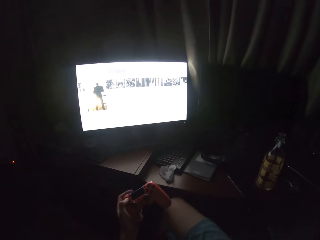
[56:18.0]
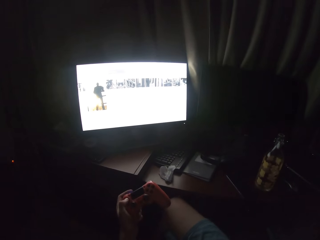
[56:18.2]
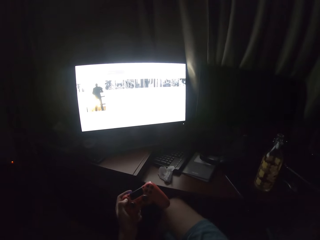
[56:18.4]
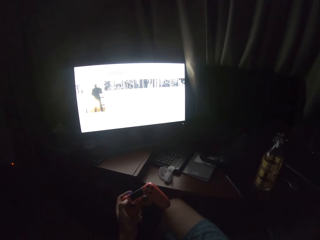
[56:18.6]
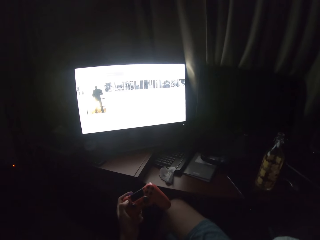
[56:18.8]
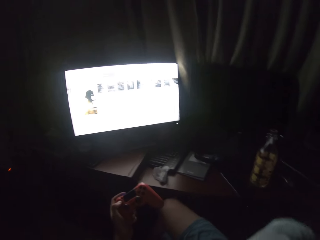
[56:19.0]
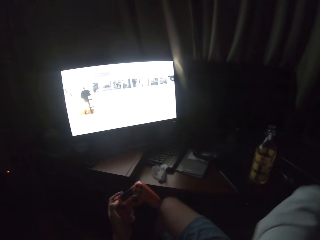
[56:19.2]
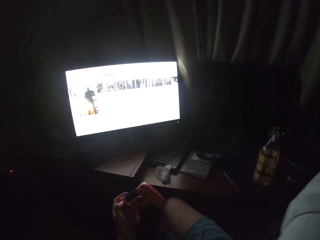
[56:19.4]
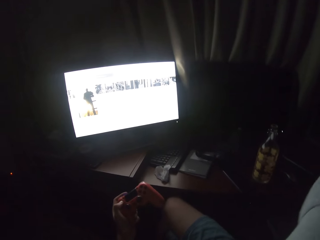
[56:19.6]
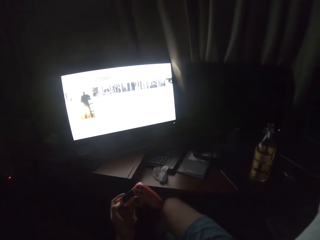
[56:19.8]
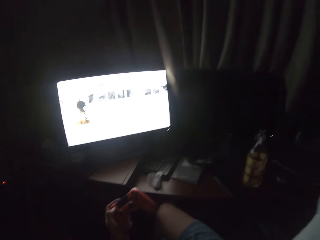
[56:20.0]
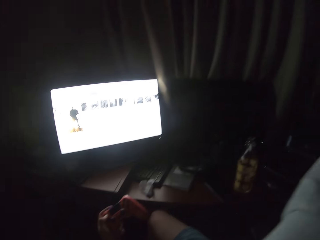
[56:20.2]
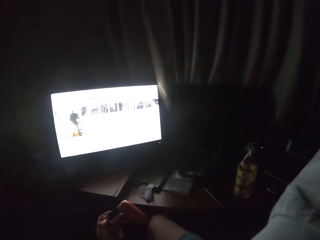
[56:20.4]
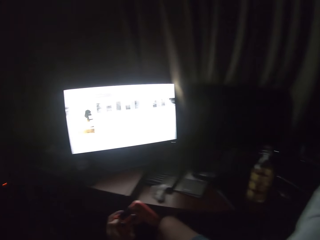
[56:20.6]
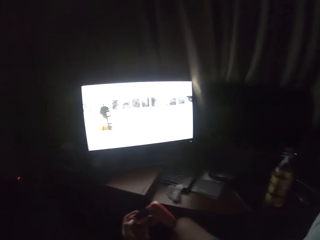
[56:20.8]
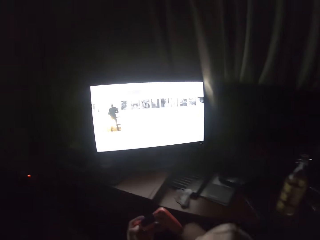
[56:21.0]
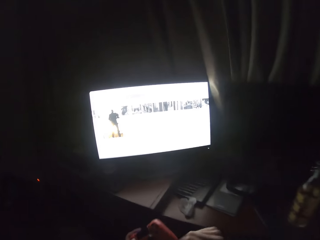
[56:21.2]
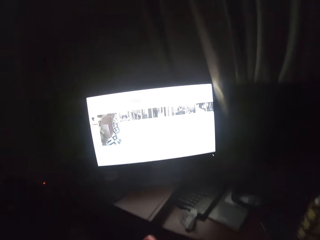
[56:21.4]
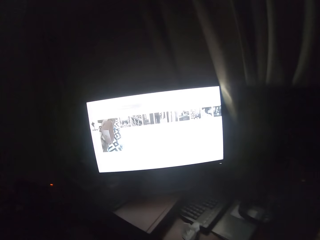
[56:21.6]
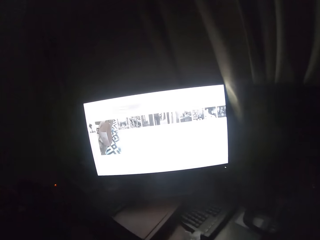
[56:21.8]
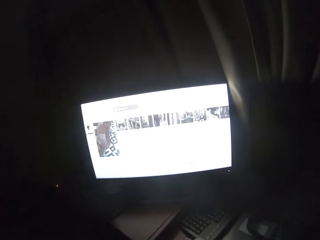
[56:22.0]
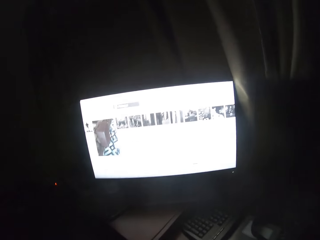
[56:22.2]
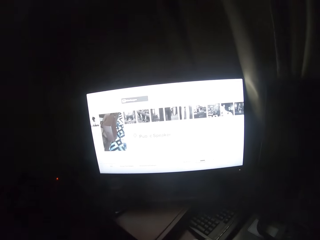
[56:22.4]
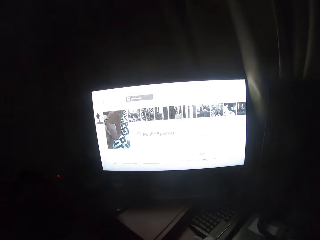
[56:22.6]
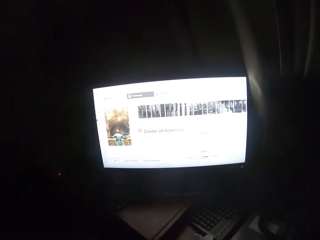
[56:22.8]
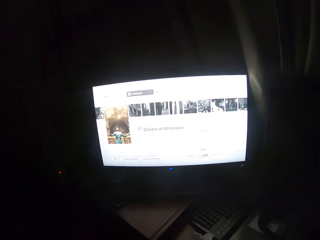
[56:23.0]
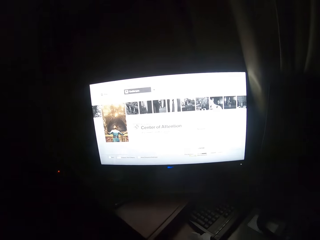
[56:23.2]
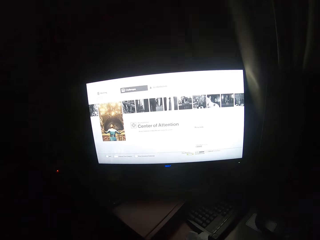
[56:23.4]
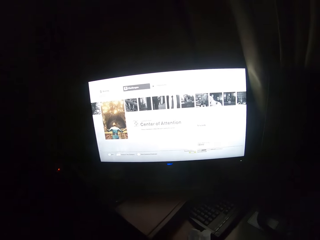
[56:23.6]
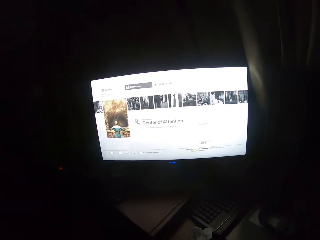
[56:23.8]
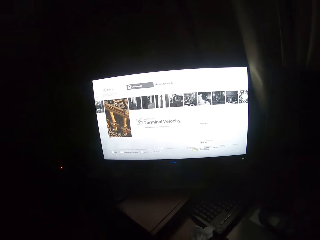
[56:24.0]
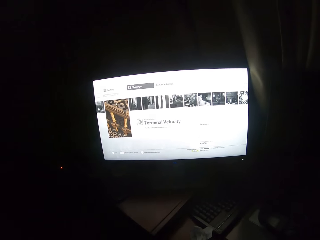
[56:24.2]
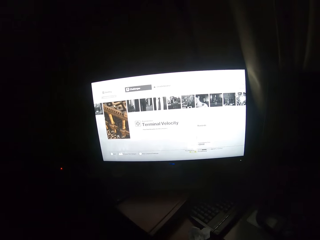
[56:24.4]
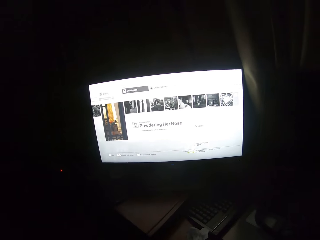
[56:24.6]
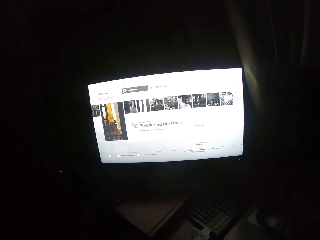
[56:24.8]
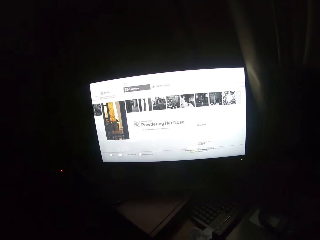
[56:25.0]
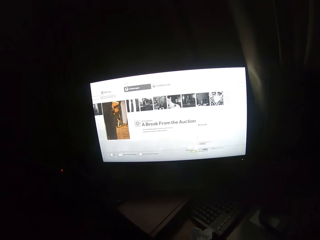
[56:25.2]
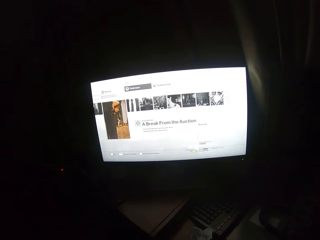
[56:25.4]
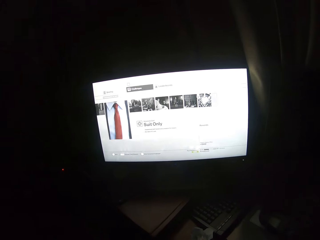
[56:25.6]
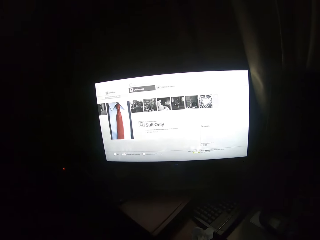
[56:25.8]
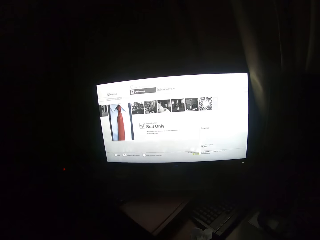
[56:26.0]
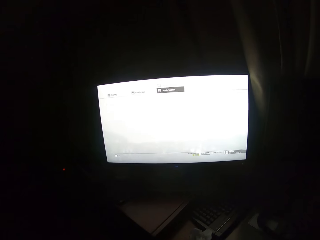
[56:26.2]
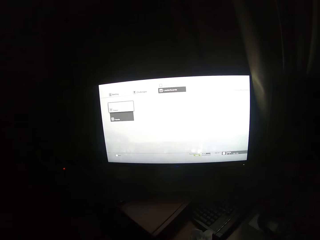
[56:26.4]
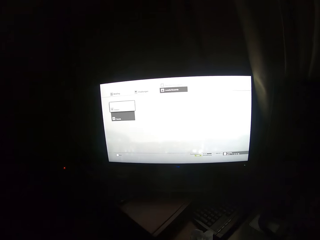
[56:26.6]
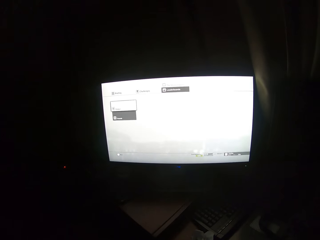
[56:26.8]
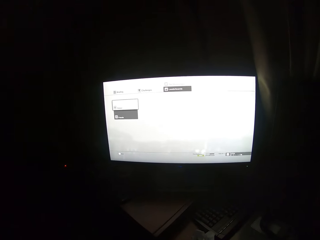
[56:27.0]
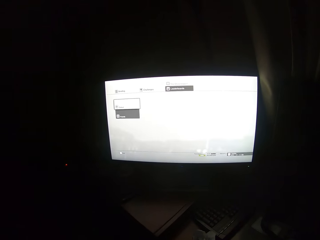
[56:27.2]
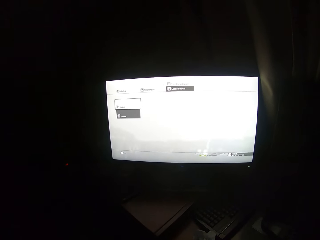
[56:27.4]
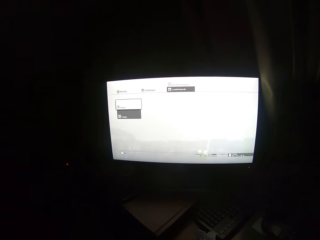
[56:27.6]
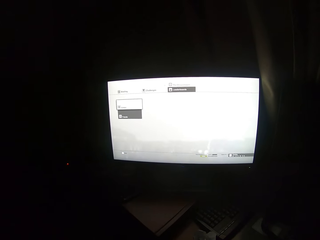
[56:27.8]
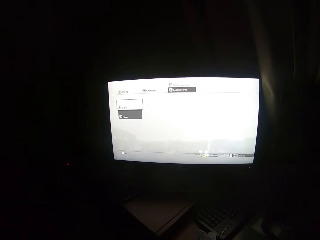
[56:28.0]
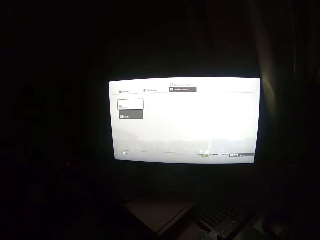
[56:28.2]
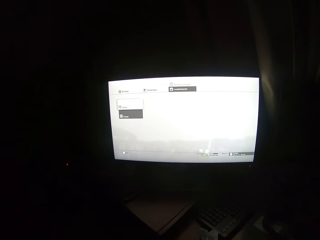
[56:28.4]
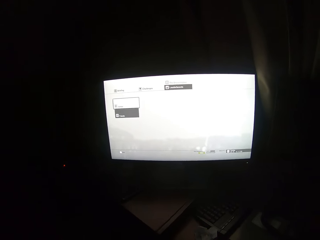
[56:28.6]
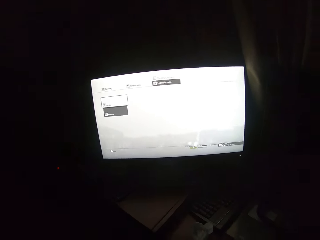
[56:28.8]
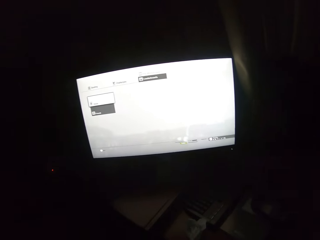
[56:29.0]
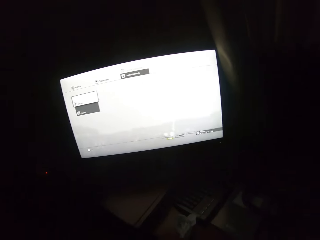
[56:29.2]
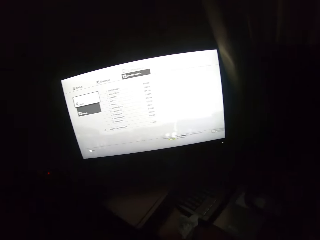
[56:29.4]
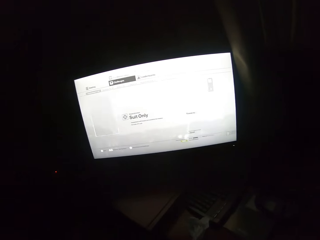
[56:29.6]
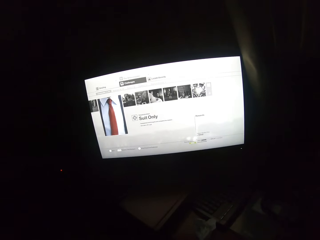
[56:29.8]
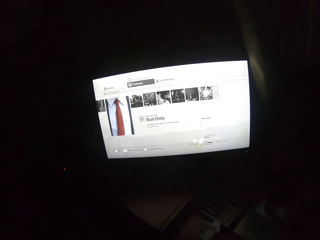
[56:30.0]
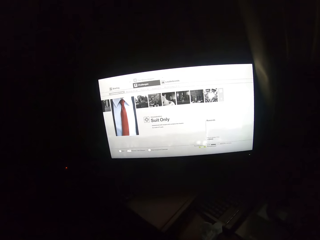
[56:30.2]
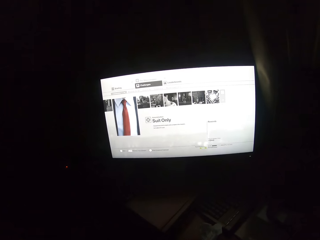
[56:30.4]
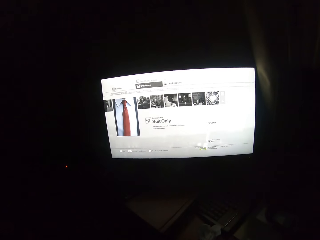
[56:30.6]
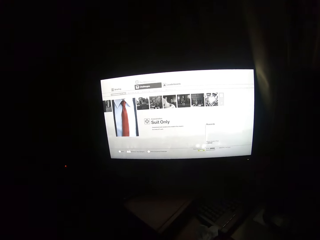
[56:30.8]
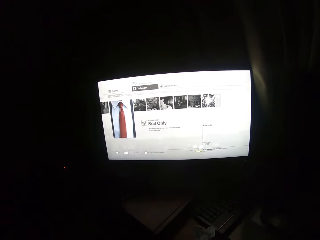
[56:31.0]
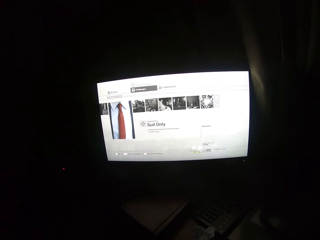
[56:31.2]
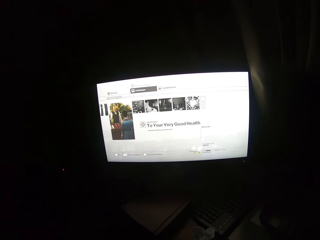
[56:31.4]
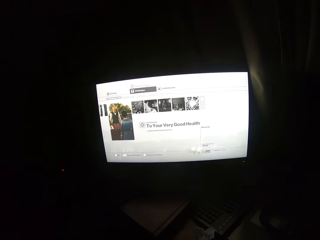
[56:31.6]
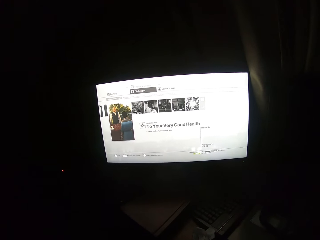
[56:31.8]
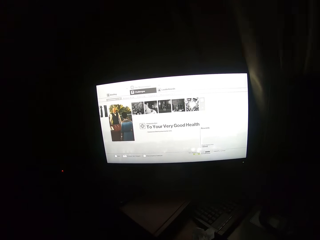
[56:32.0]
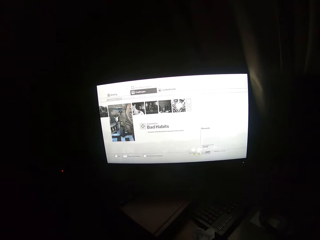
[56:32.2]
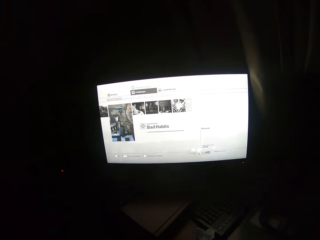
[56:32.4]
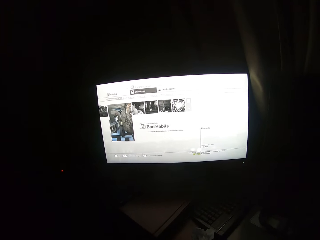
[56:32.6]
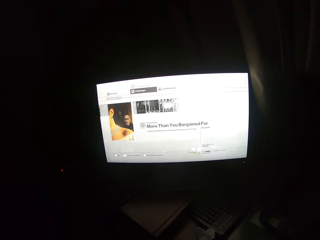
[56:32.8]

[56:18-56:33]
The camera wearer holds the controller. They scroll through the screen with the controller. They turn to the side. They turn to the side again.

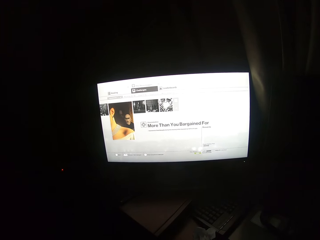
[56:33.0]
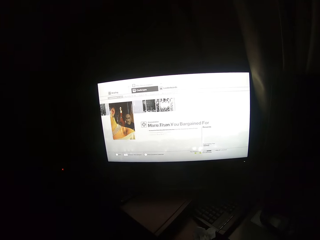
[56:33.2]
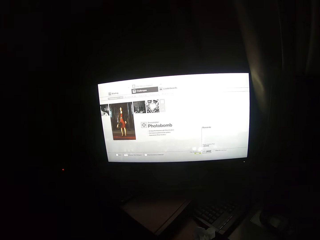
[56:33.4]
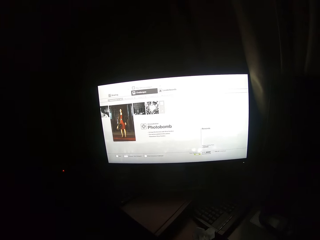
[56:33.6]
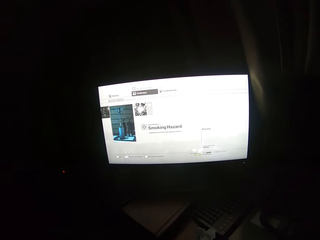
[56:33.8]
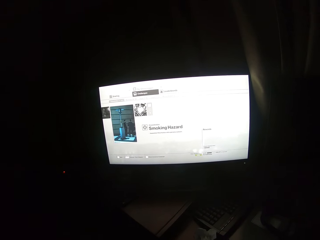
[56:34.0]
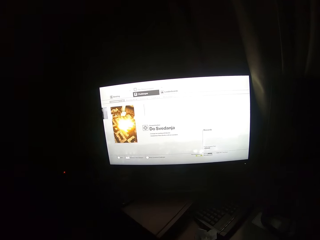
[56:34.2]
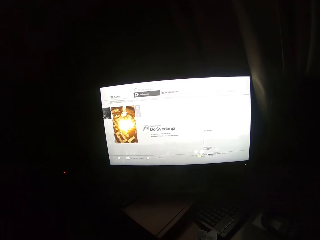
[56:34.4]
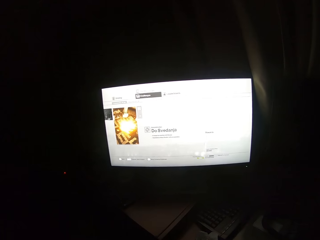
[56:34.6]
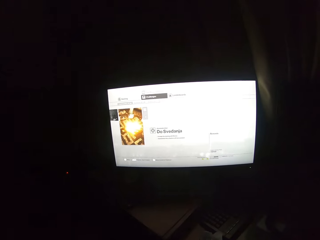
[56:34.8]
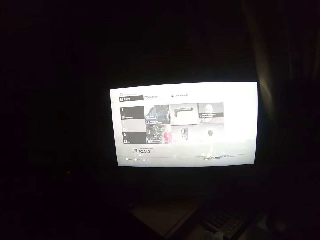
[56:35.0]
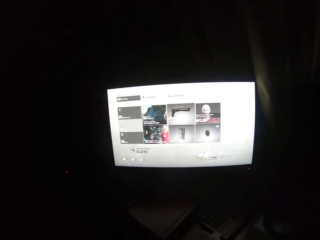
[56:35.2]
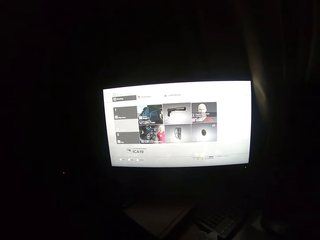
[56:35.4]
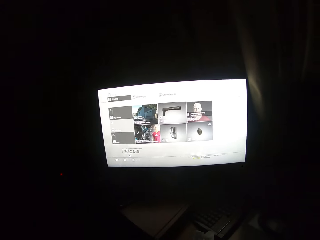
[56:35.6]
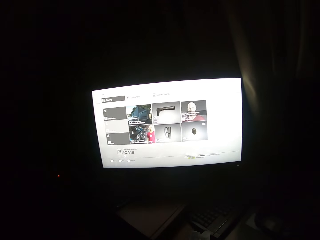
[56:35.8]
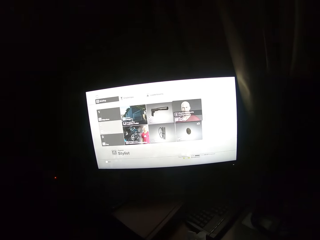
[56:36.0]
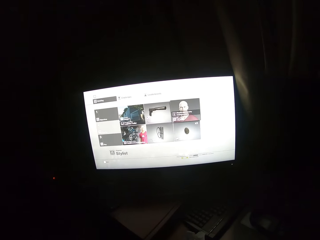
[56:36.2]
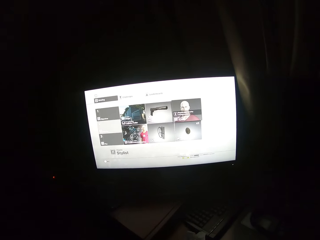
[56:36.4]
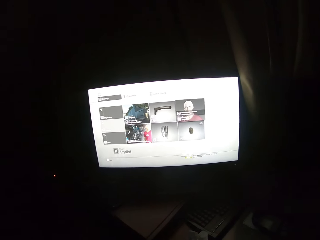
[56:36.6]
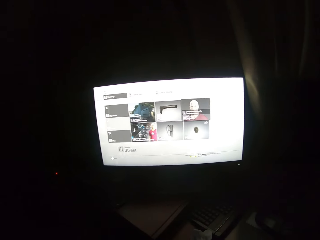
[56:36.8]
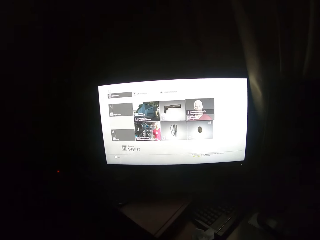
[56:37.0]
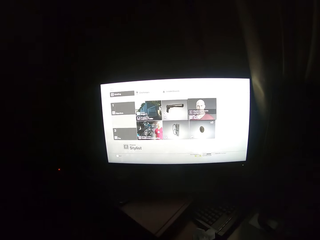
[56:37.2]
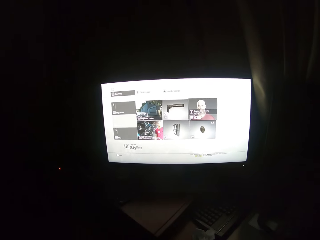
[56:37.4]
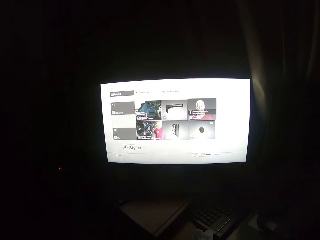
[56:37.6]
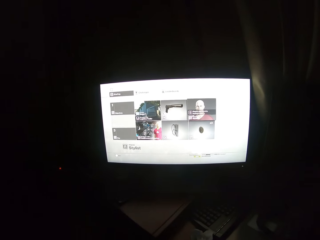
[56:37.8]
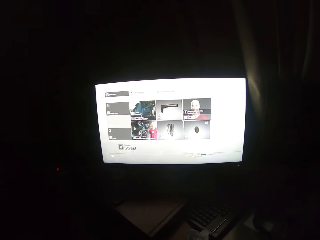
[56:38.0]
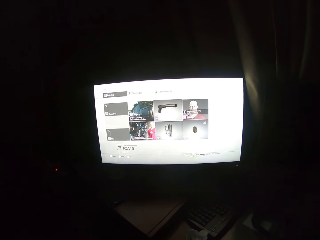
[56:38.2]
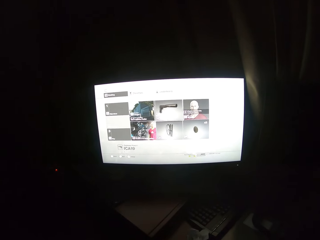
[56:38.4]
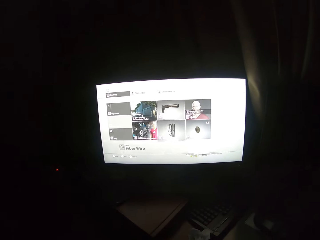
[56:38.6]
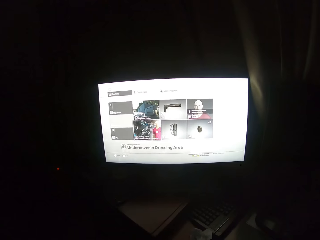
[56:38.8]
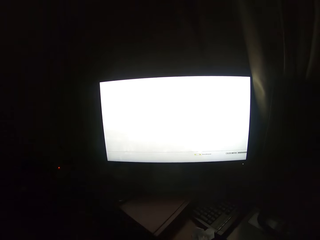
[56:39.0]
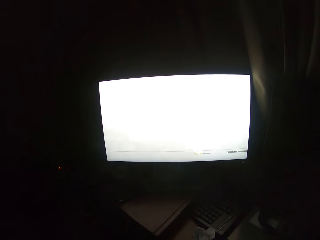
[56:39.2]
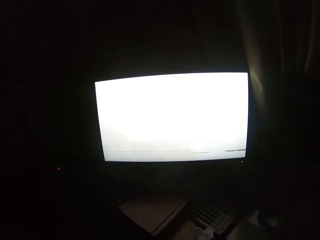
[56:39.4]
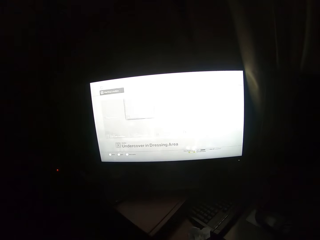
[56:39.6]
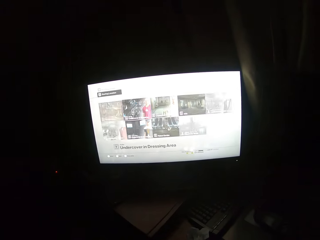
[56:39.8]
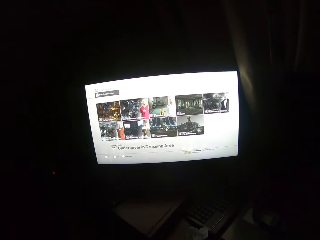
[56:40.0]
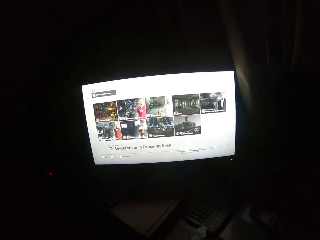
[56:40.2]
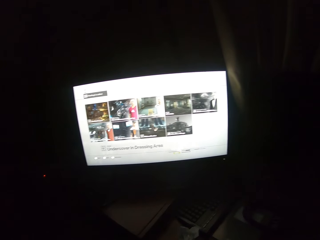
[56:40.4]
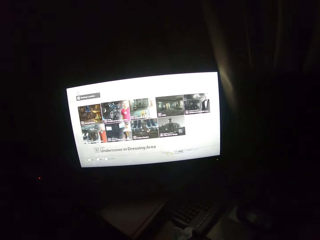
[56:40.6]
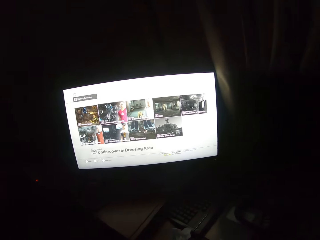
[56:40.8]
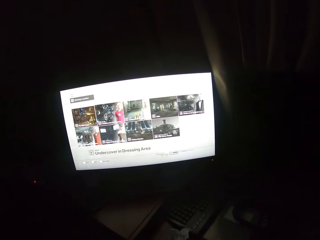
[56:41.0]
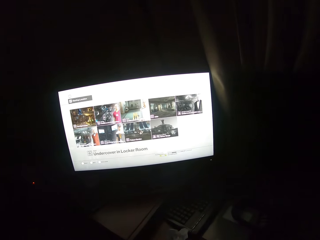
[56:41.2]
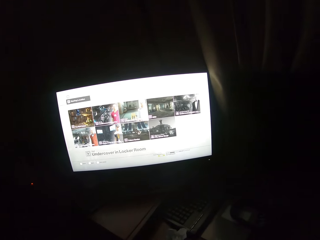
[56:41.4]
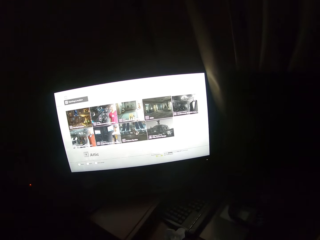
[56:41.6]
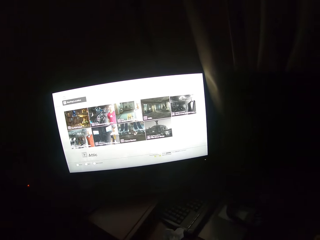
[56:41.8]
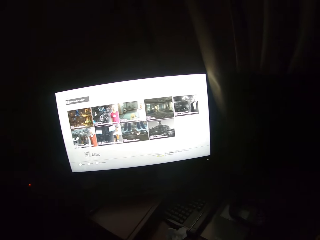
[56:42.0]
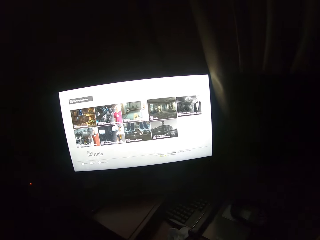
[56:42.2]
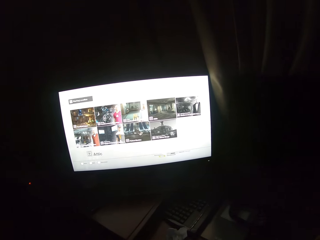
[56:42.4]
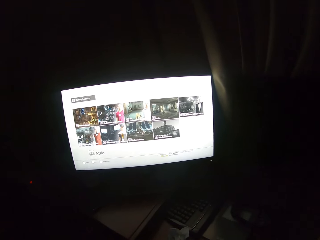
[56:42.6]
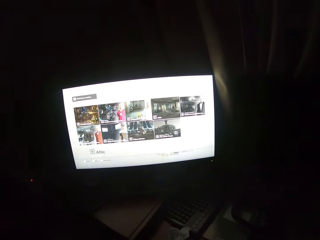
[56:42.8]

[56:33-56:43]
The camera wearer scrolls through the screen with a controller. They turn to the side.
